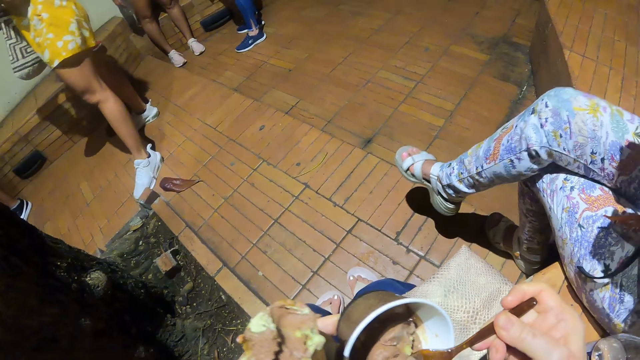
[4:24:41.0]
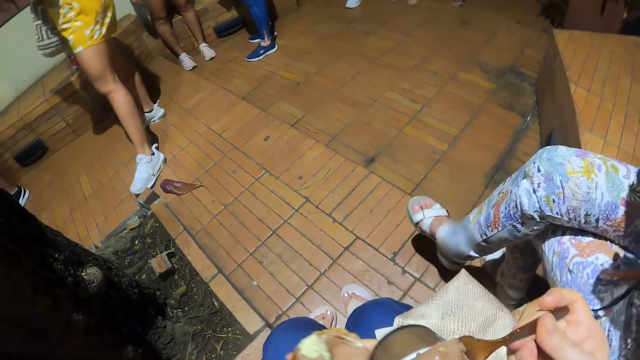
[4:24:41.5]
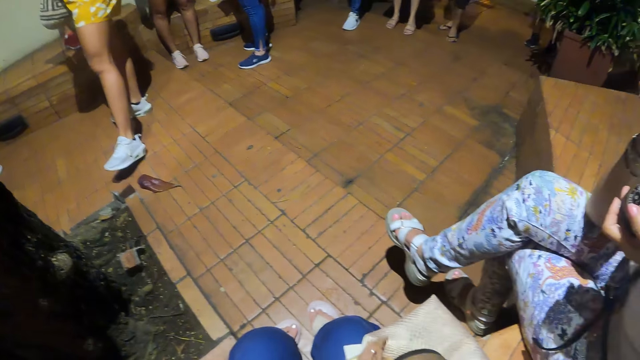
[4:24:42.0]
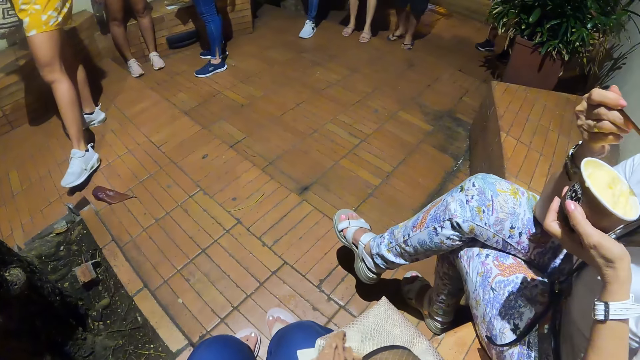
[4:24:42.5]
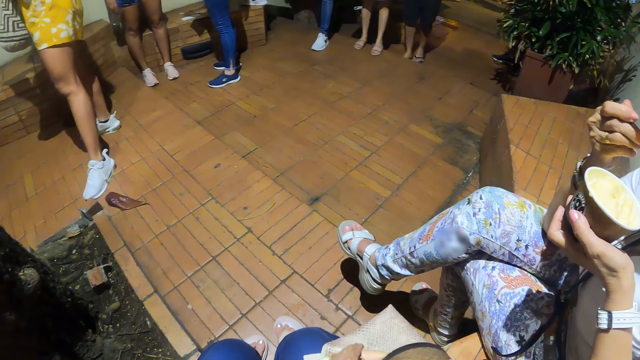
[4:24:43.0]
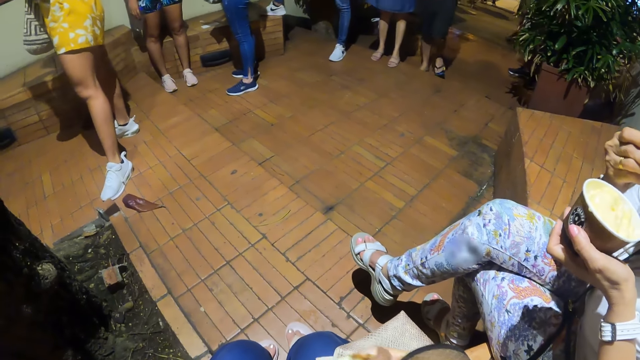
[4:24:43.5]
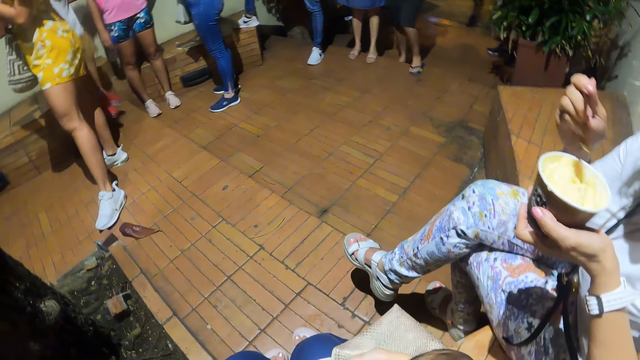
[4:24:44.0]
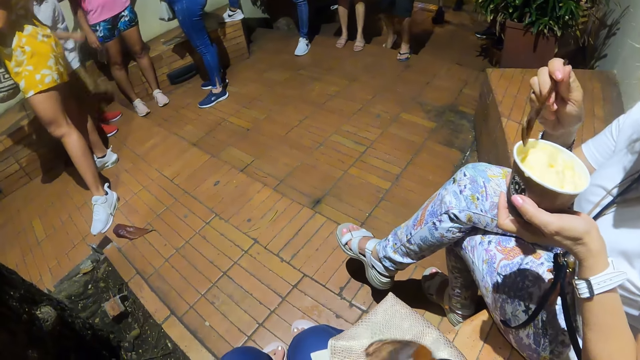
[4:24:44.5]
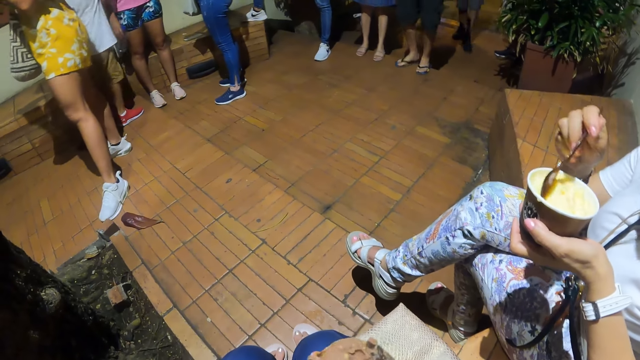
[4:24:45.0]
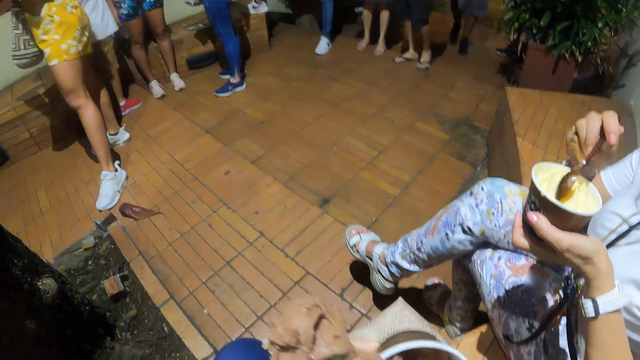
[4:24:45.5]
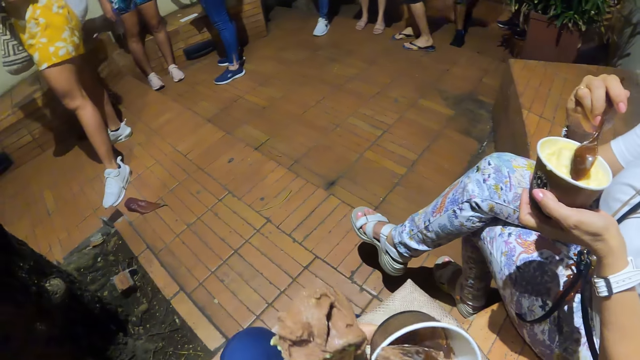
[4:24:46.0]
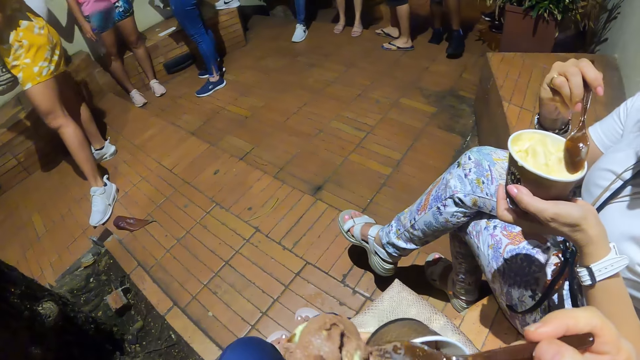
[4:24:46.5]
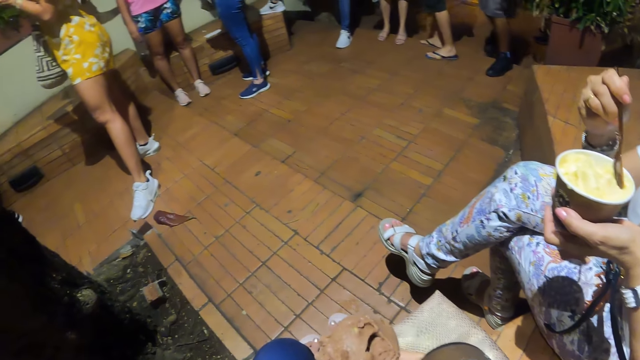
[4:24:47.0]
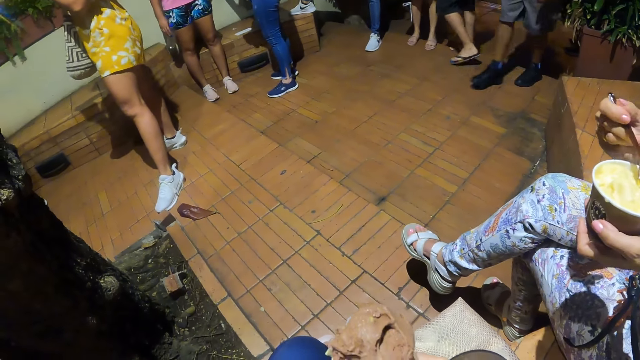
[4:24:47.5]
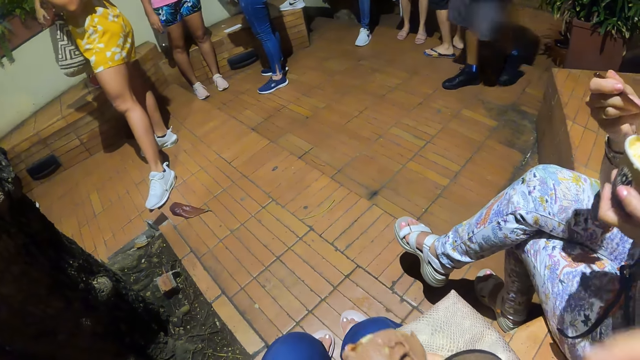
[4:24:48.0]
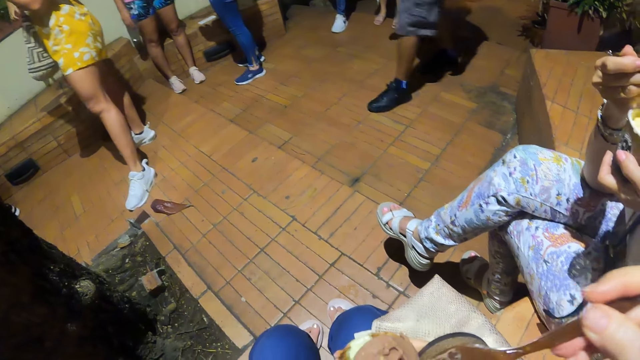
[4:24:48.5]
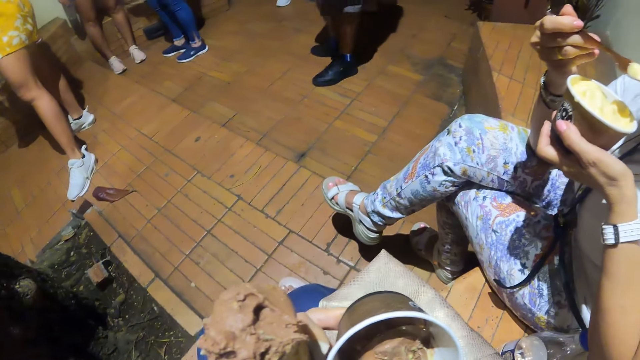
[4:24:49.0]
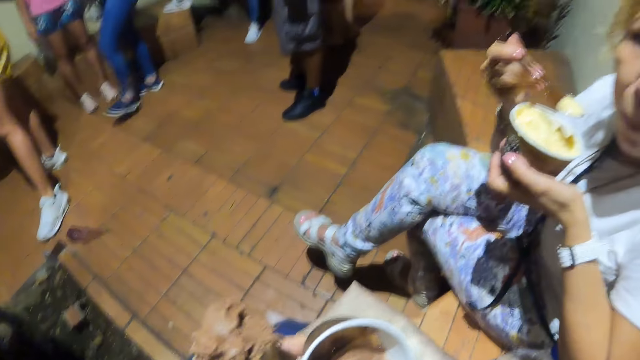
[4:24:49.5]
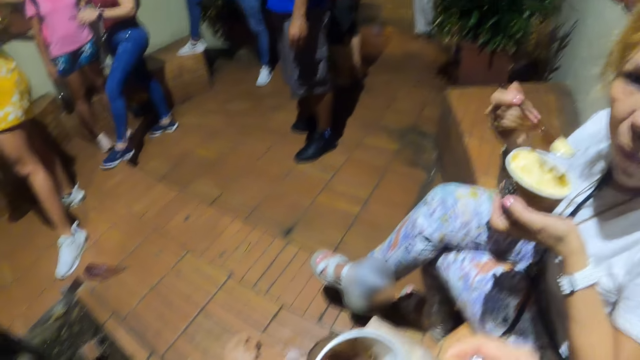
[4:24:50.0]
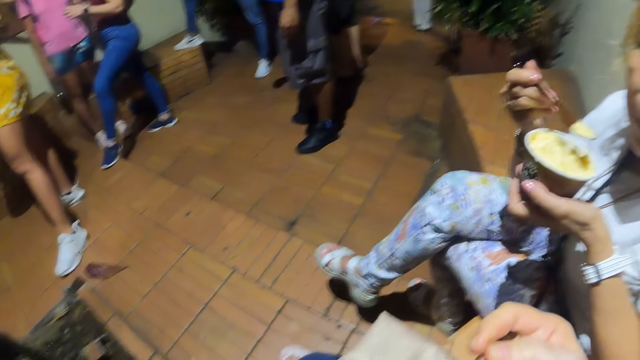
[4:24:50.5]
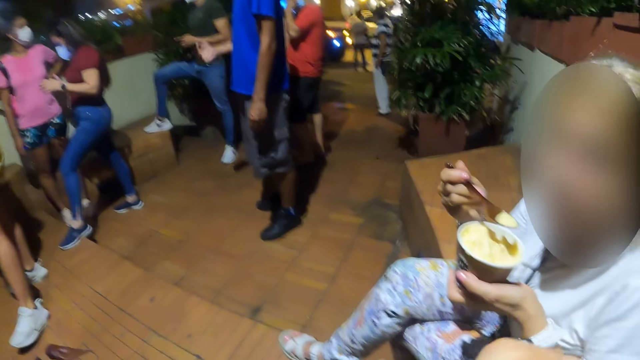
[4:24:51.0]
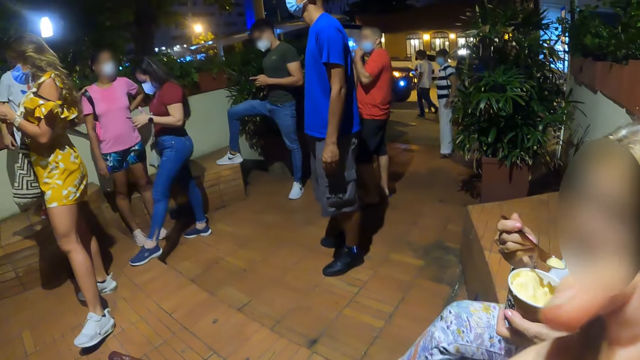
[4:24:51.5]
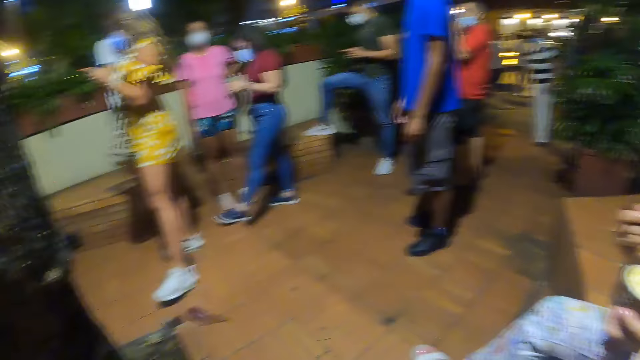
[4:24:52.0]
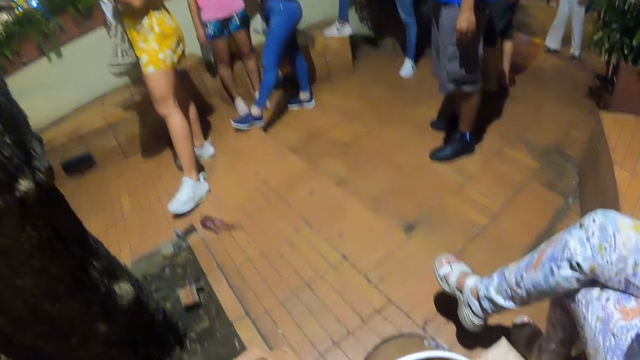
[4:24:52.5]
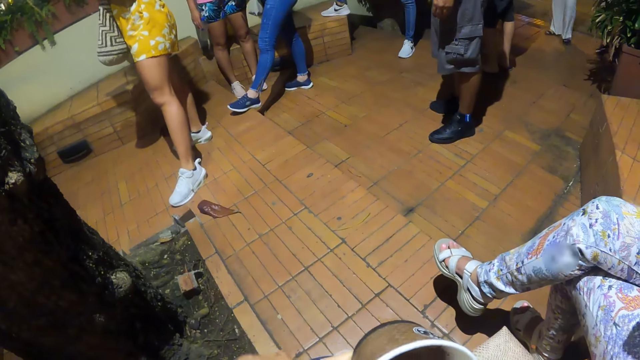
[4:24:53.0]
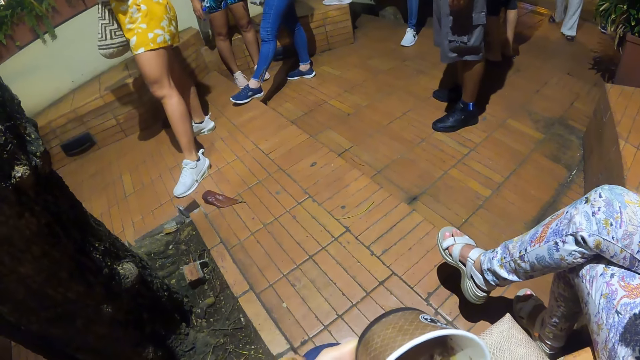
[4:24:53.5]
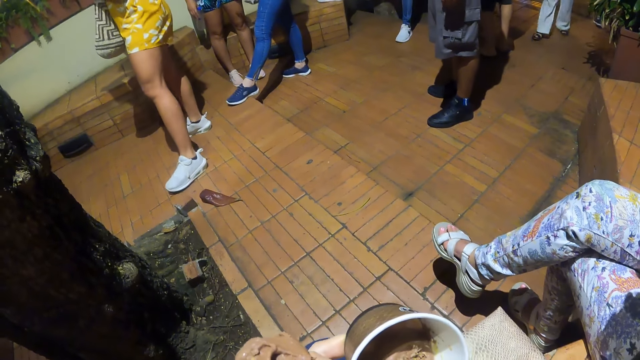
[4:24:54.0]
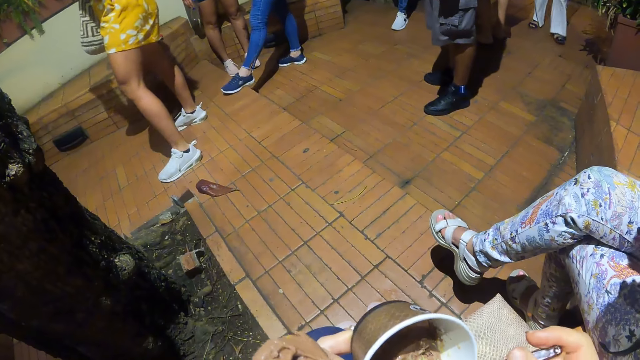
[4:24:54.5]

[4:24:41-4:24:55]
The camera wearer scoops the food or ice cream with a spoon. They eat the ice cream, put the food in the cup. A woman eats the ice cream. The camera wearer looks around. They scoop the food with the spoon. The woman moves the spoon, scoops the ice cream. The camera wearer puts the food in the cup. They scoop the food with the spoon, put the food in the cup. They eat the ice cream. They converse with the woman. They eat the ice cream, look around, scoop the ice cream.

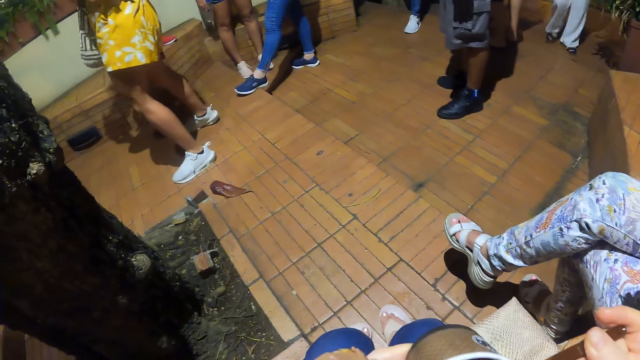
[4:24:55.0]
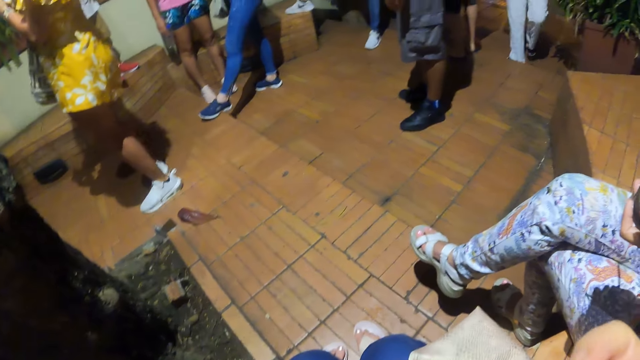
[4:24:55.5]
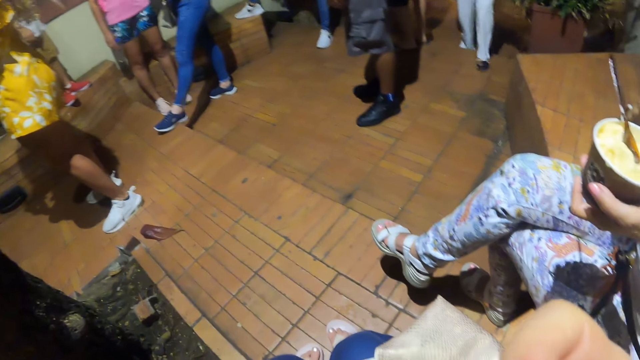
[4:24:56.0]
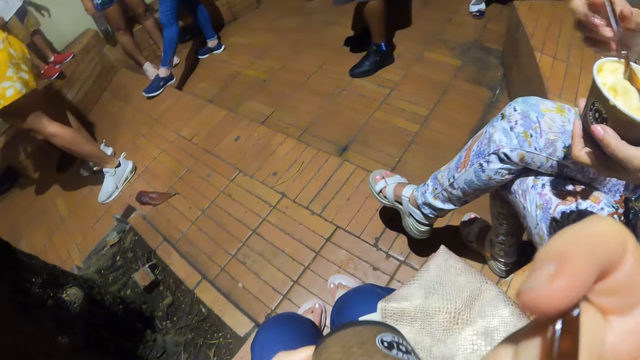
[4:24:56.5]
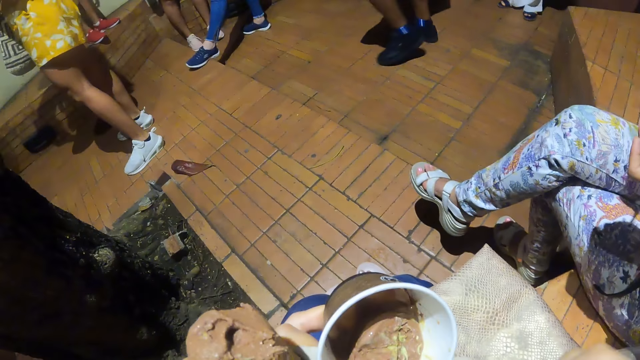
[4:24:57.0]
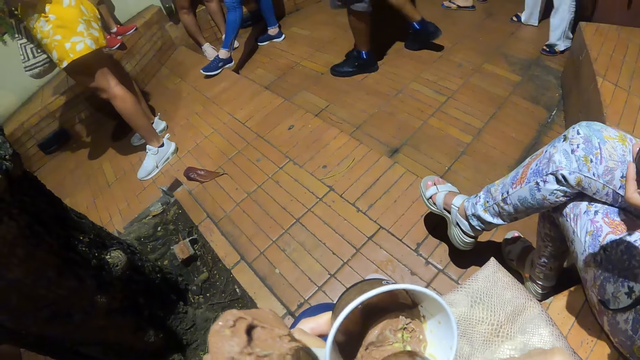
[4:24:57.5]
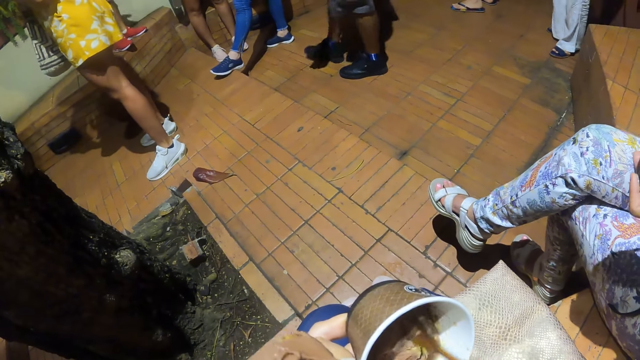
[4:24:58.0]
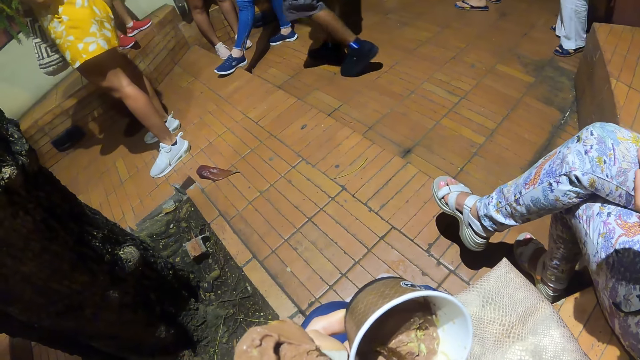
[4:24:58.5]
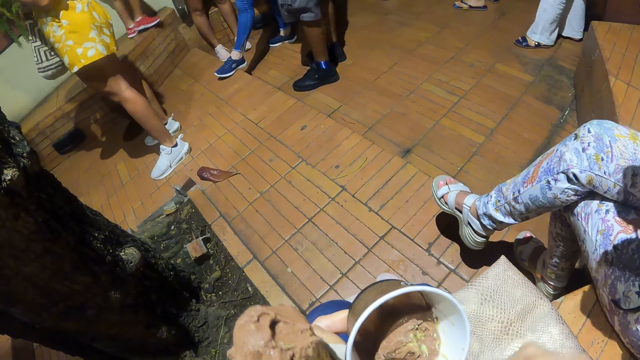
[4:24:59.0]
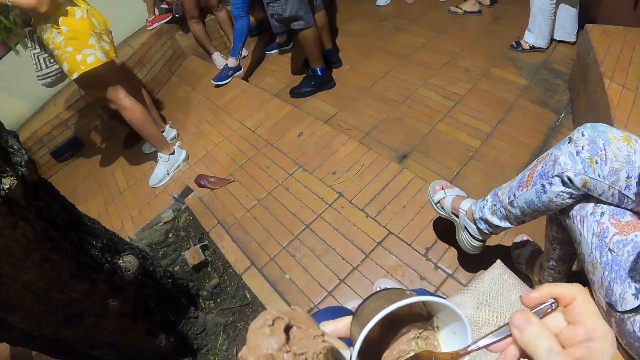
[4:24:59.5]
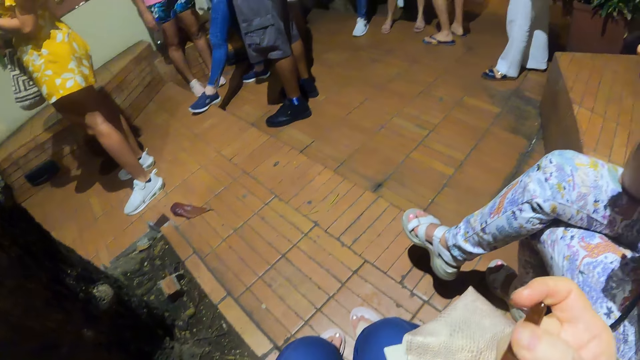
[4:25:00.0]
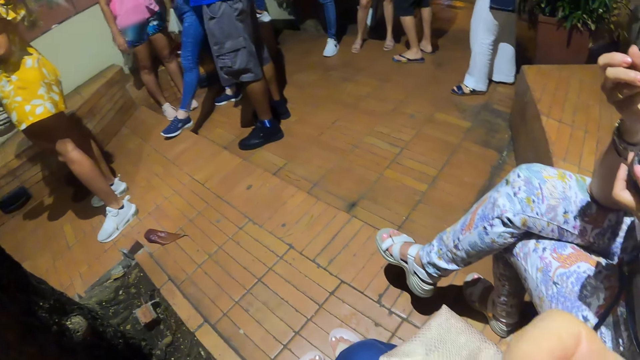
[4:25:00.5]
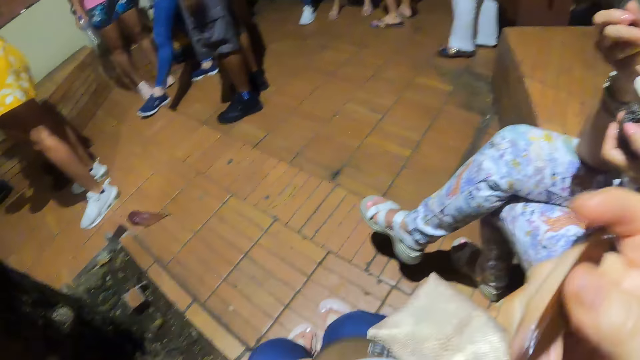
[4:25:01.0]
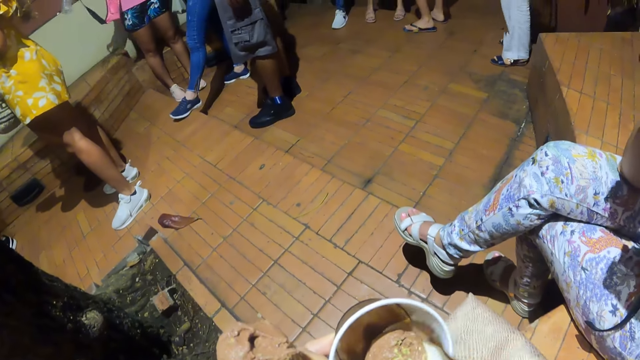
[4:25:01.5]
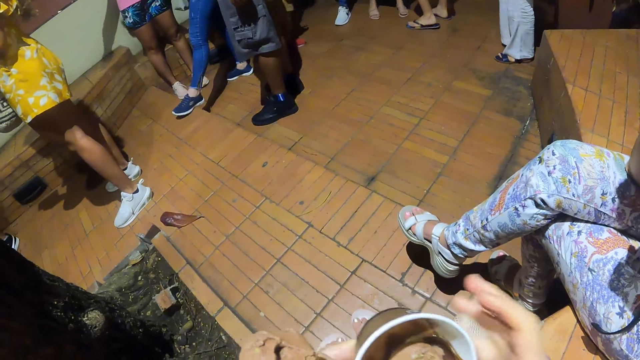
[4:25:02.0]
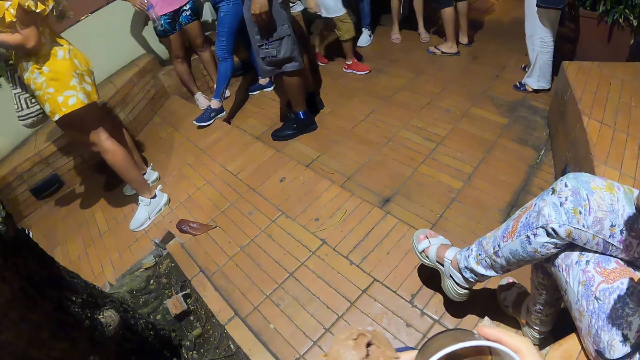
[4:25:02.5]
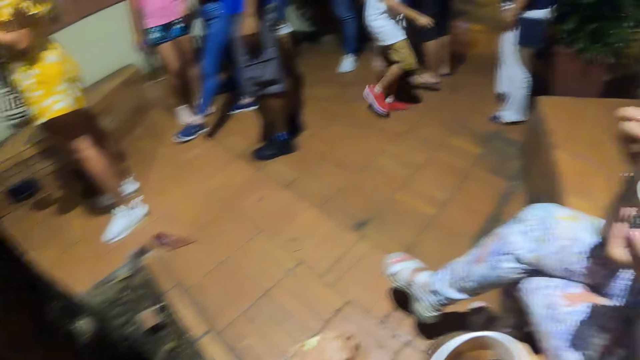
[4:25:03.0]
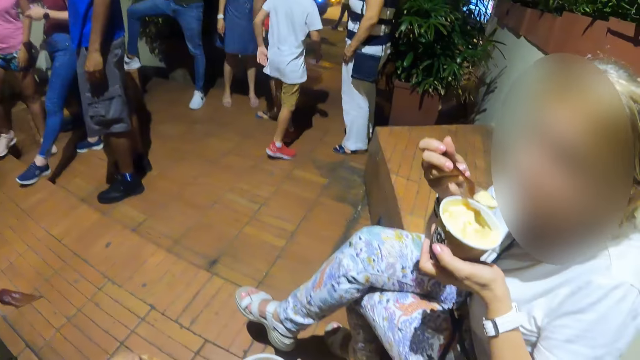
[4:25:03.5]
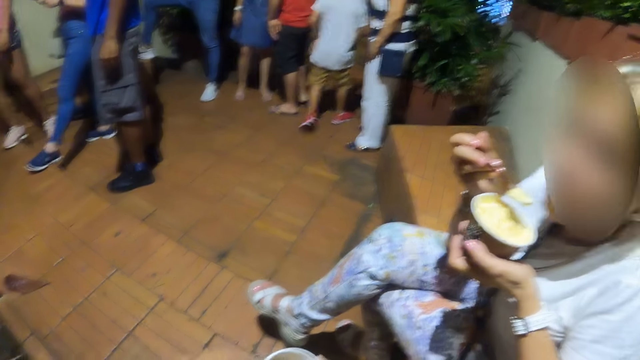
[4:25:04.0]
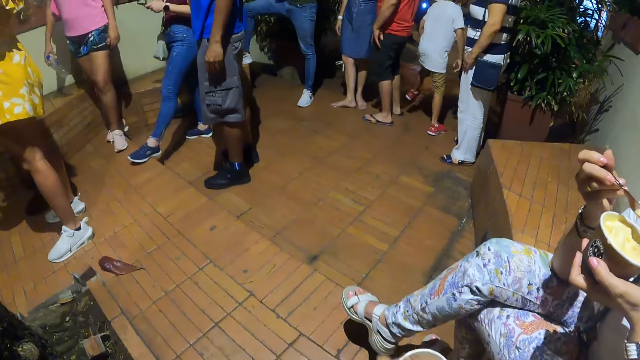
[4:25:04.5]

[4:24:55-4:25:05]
The camera wearer looks around, eats ice cream. They scoop the ice cream with a spoon. They eat the ice cream. They move the spoon, transfer the tin to the right hand. They converse with a woman.
